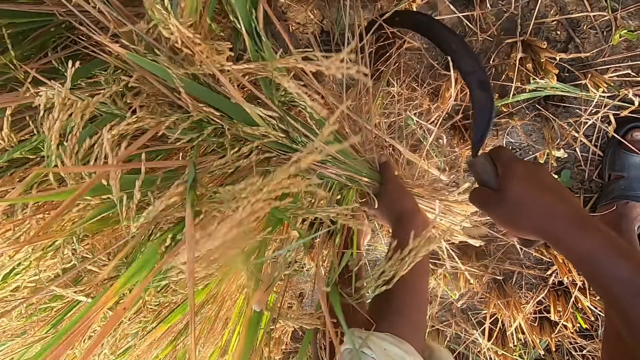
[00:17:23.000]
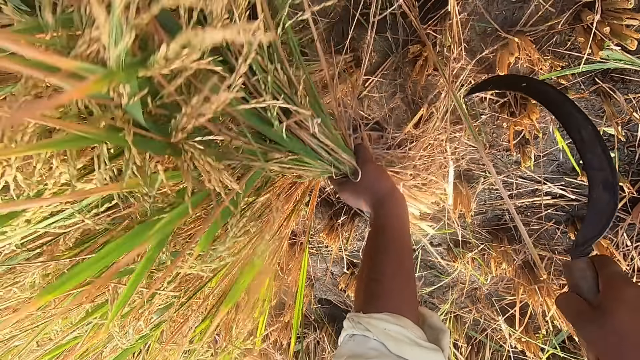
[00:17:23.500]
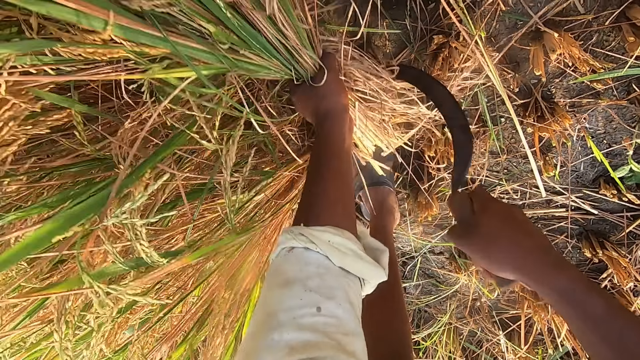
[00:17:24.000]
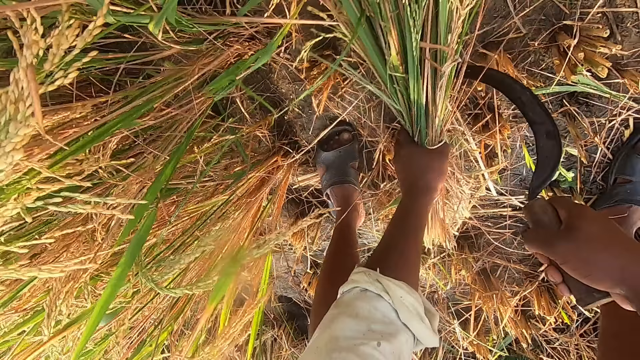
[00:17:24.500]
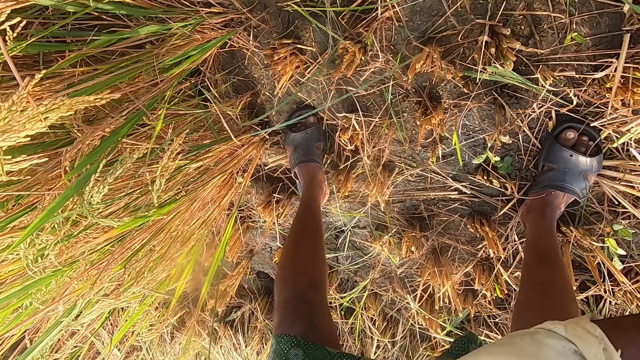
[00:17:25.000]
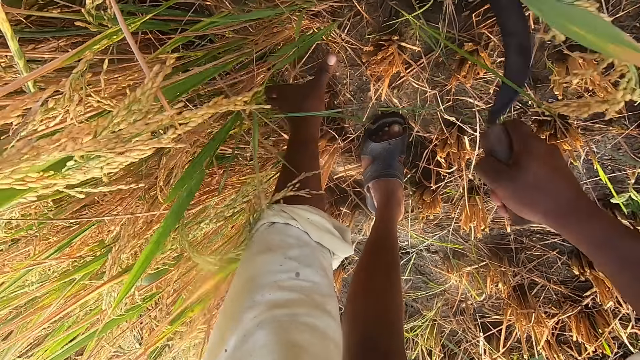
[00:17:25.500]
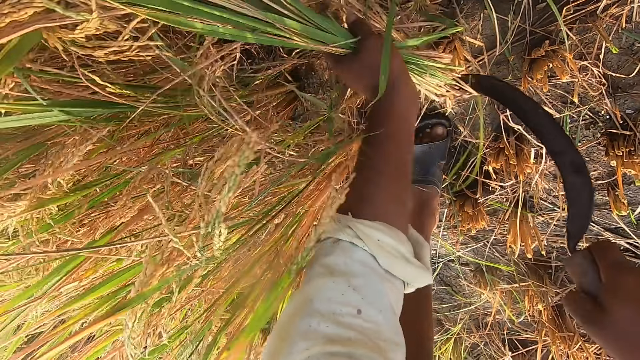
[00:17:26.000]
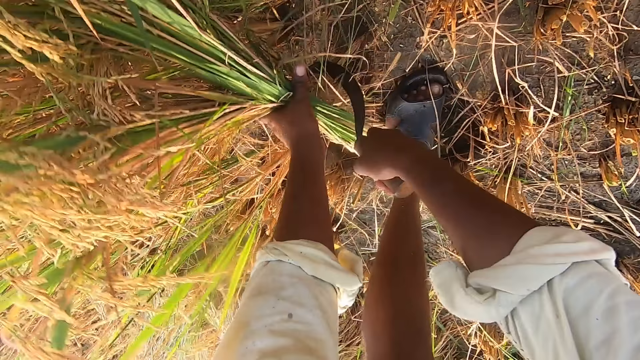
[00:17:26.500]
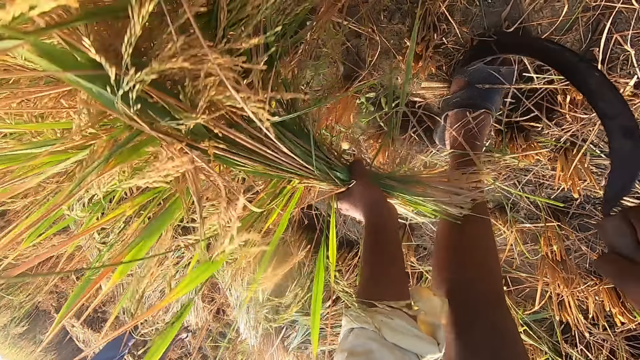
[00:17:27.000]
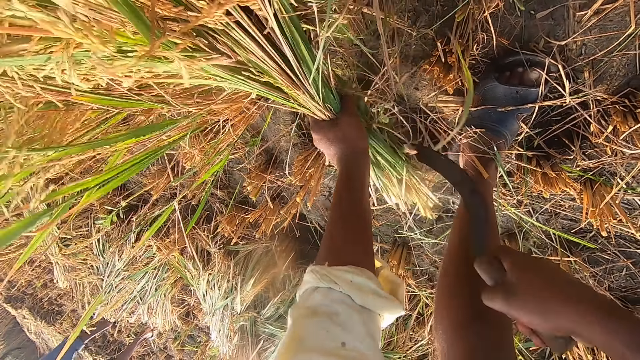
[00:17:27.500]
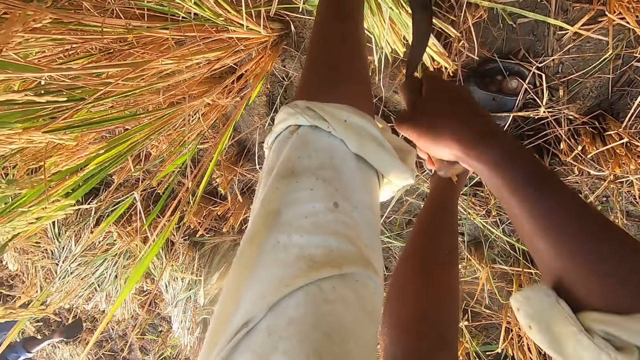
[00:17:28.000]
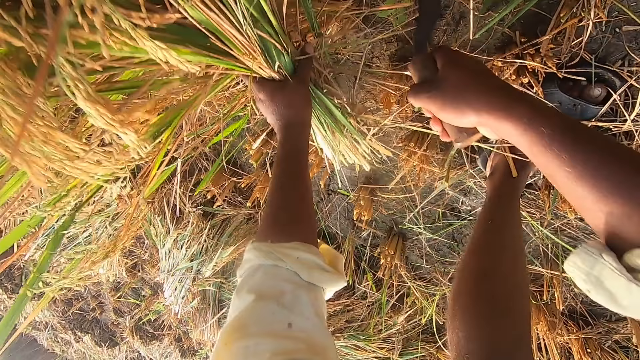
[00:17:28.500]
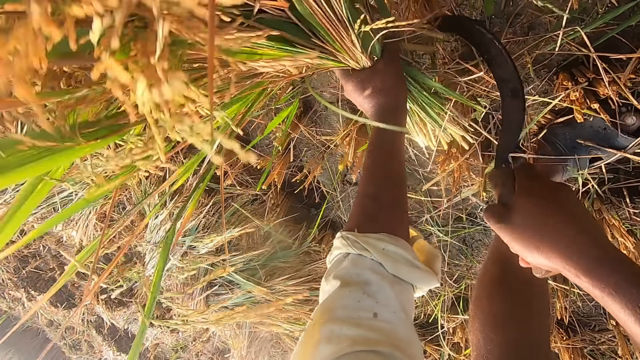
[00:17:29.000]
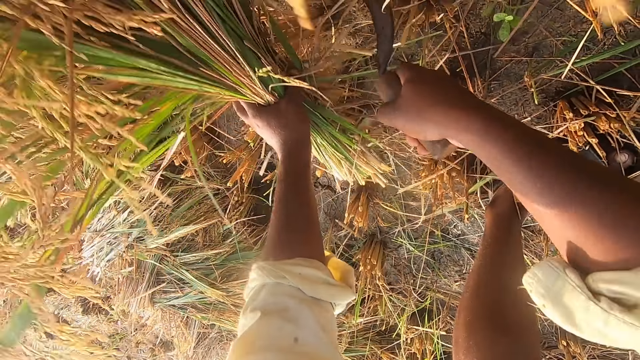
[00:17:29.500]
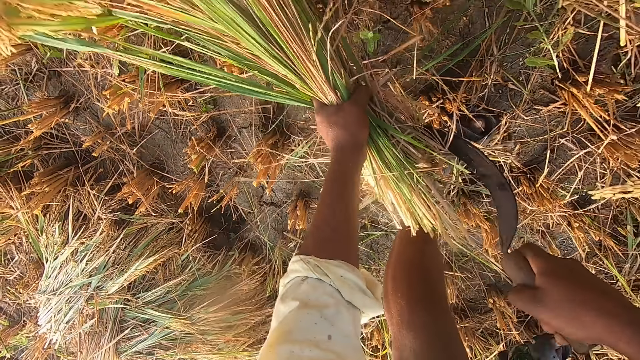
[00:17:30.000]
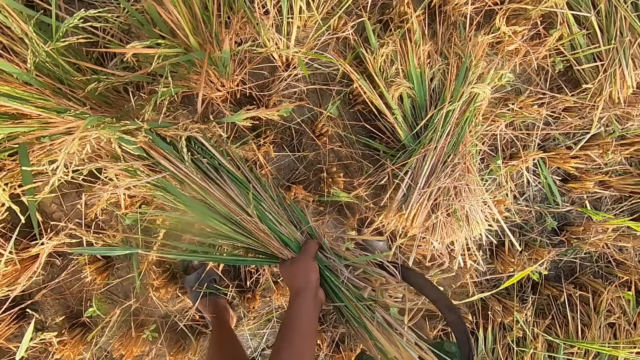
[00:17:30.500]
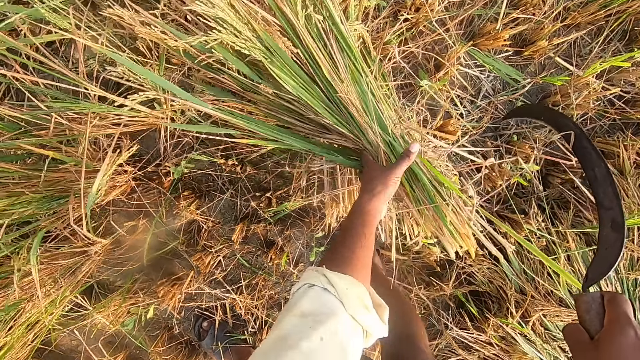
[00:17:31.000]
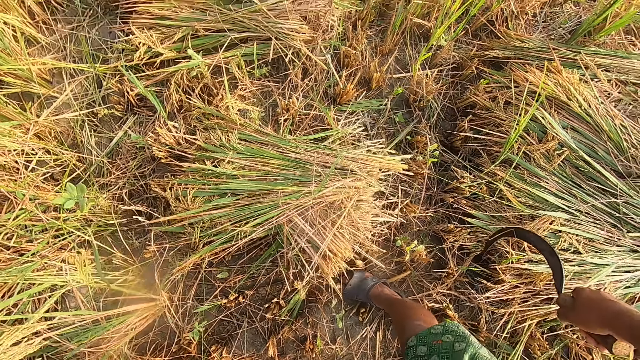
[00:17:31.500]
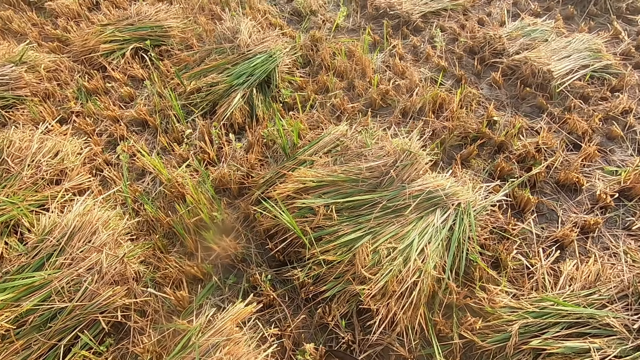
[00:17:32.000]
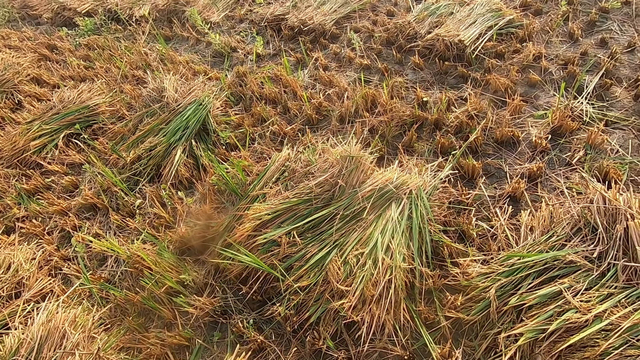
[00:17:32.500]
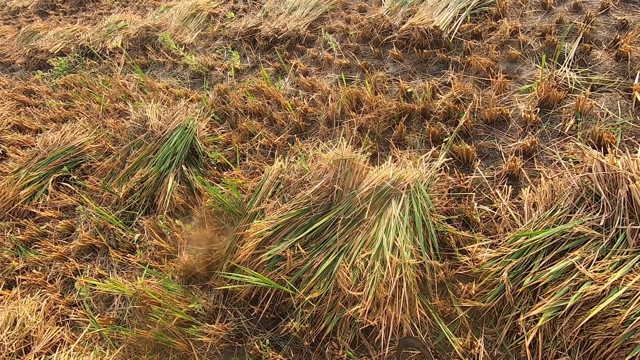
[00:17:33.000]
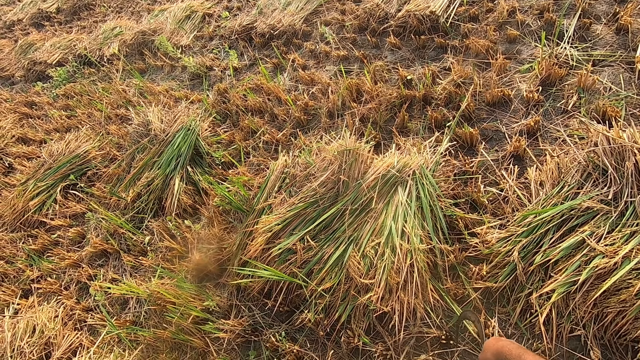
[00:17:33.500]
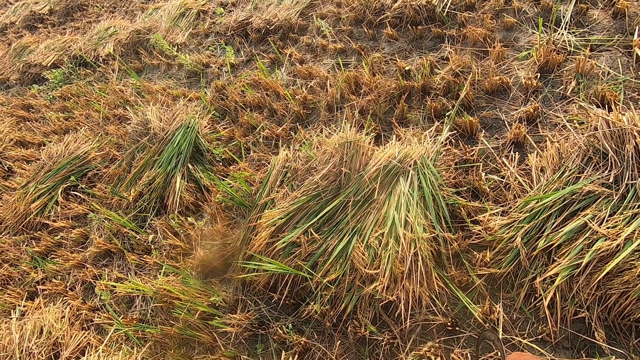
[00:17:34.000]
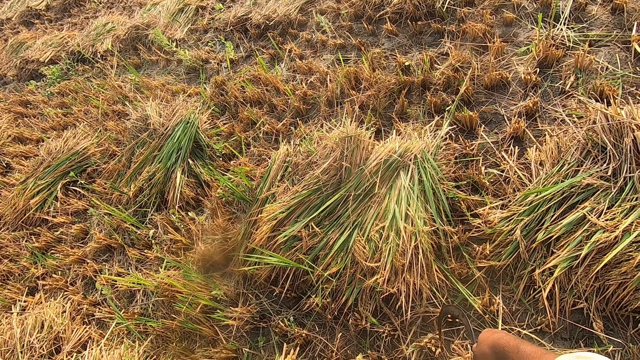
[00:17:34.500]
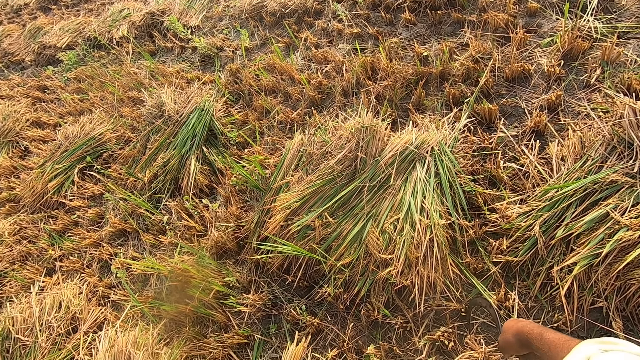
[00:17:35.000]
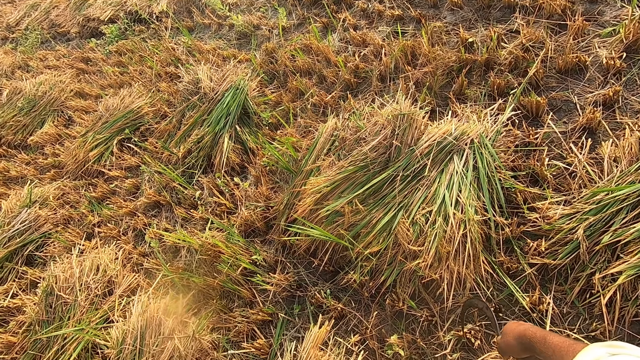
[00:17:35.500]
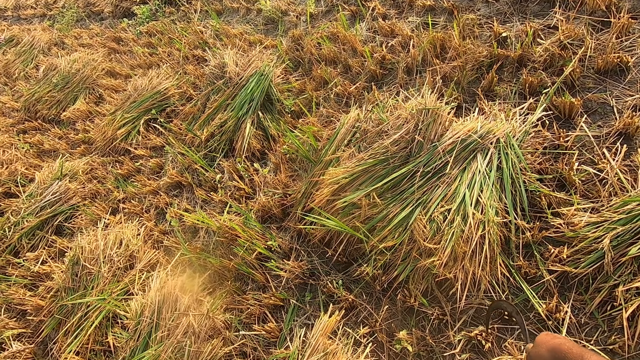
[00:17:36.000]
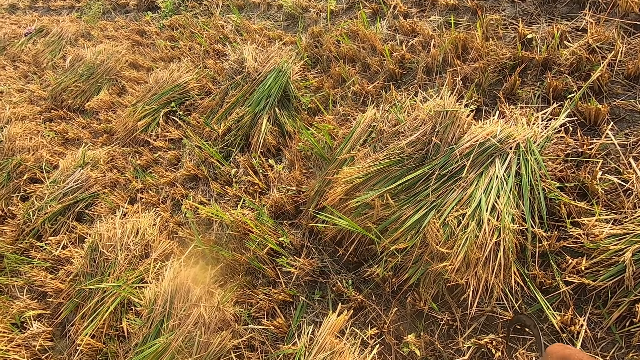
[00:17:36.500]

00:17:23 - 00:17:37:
The camera wearer drops the stack of straw on the ground. They cut the straw from the ground with the hand sickle. They drop the stack of straw on the ground. They look around the farm.

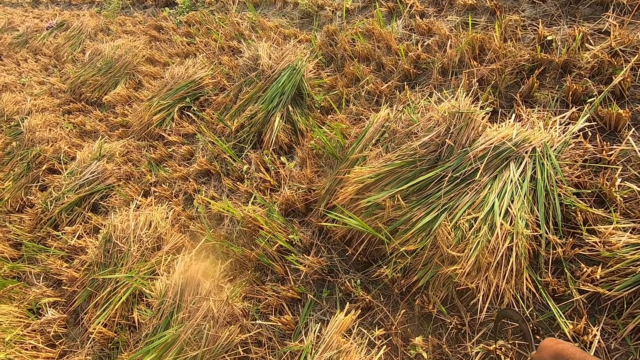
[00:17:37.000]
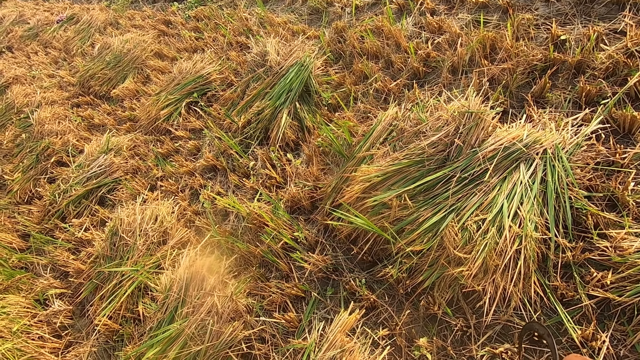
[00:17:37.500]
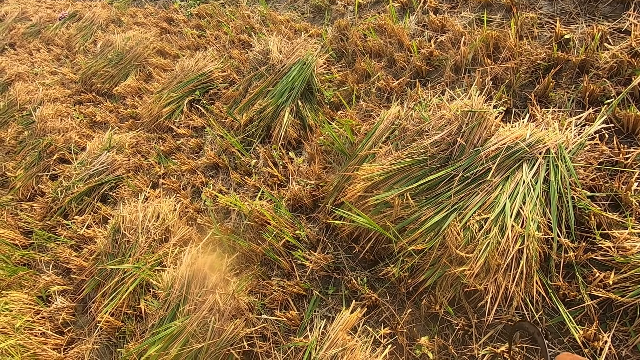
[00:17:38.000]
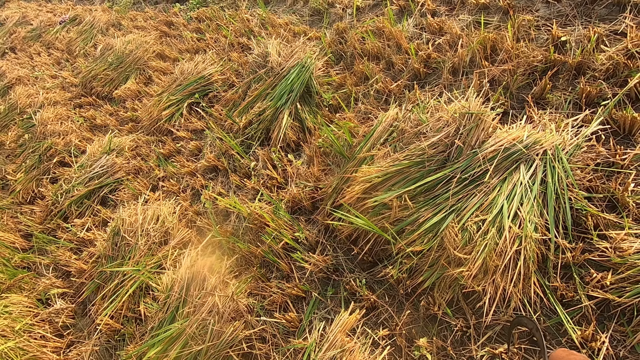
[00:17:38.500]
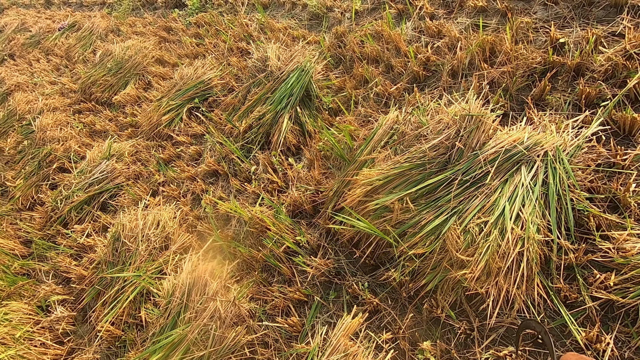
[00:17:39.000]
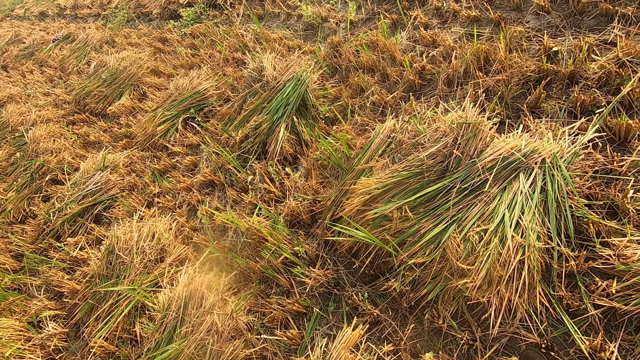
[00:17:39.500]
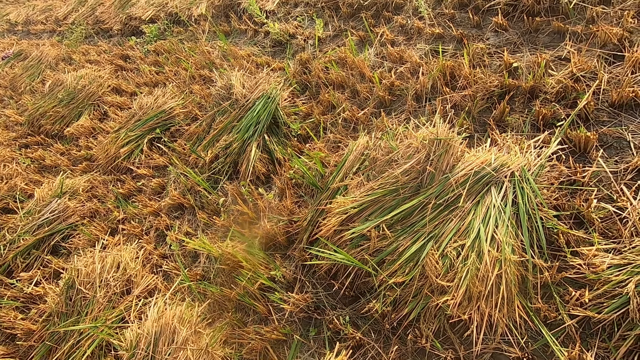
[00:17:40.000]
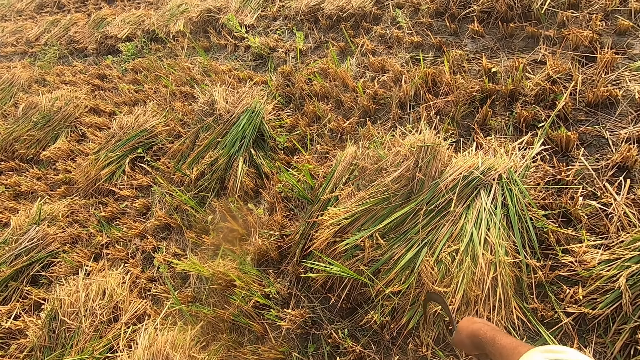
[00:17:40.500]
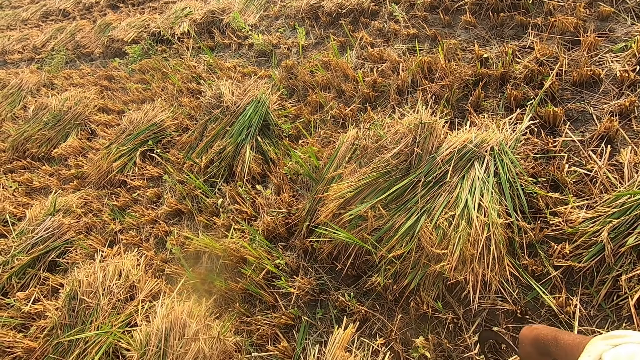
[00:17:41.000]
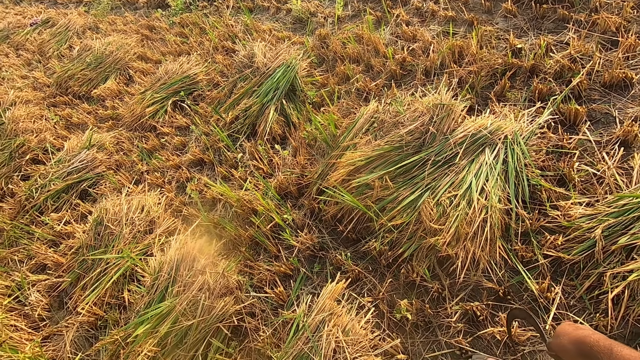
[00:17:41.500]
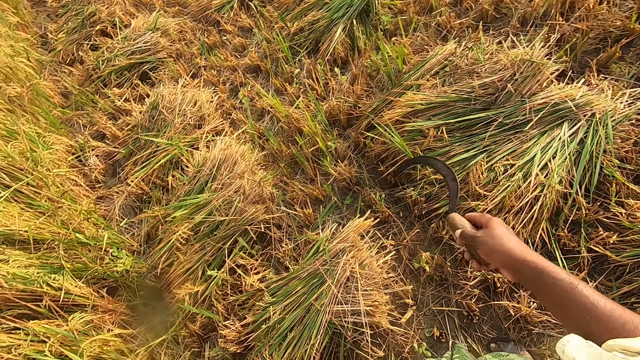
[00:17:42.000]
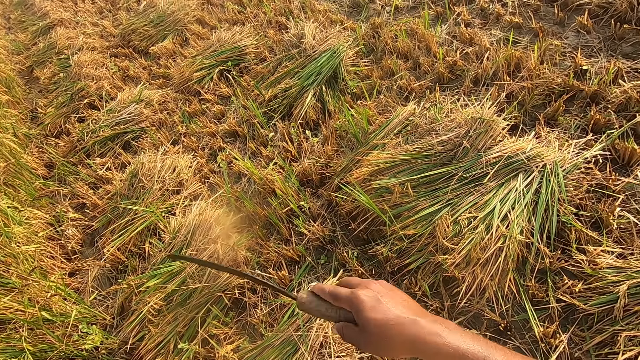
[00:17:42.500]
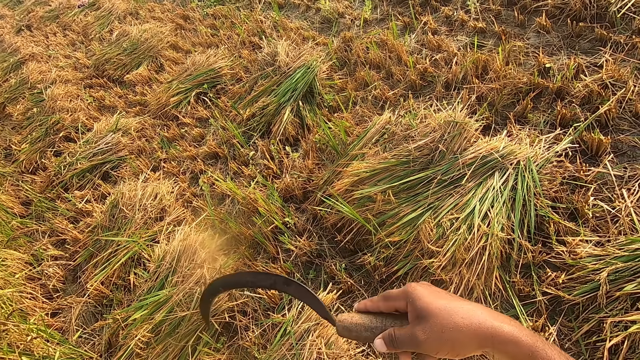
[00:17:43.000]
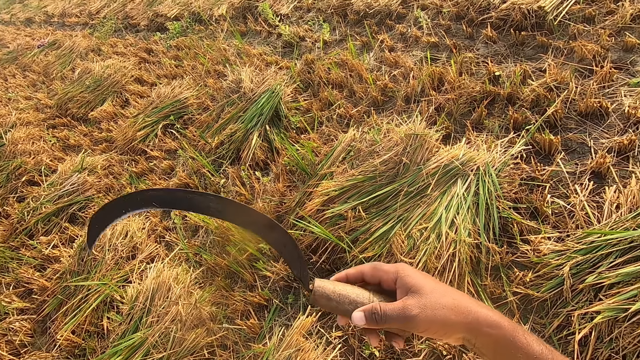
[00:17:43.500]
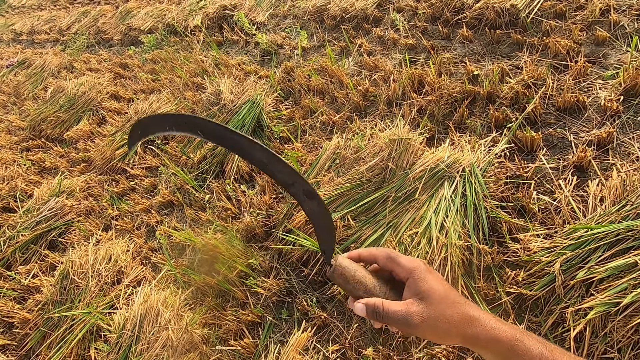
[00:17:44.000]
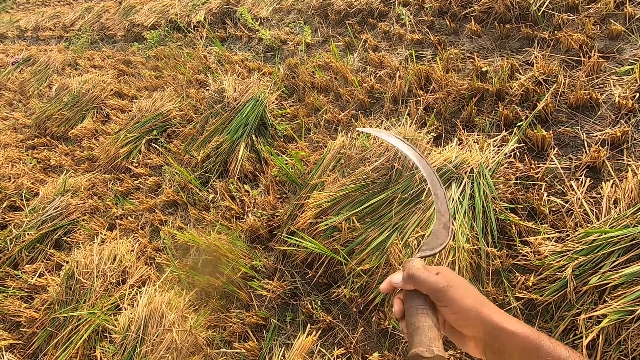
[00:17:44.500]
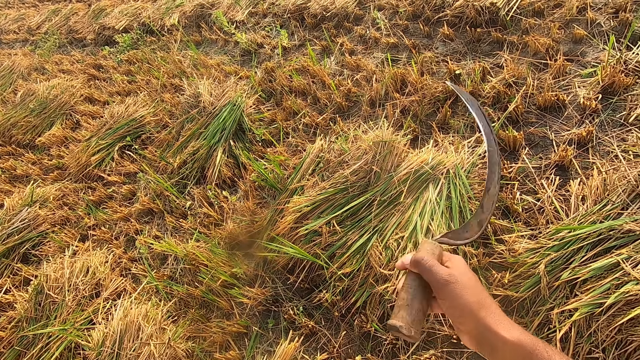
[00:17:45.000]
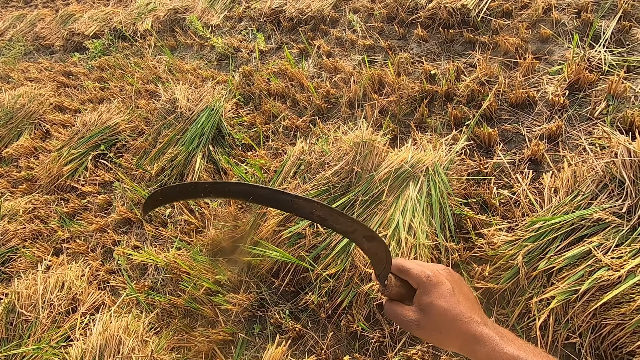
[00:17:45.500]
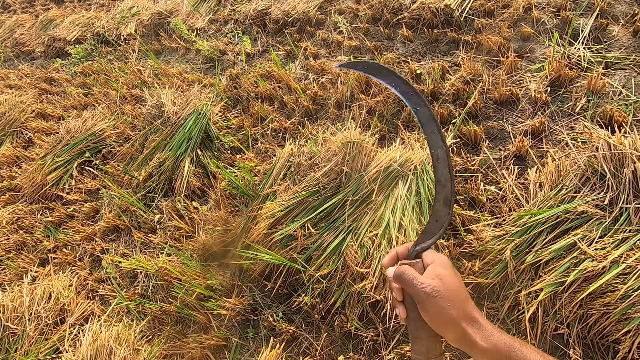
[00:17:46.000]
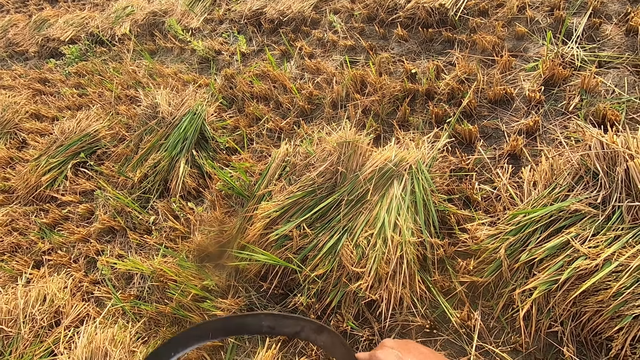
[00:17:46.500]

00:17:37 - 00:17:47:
The camera wearer converses with someone. They turn the sickle around.
